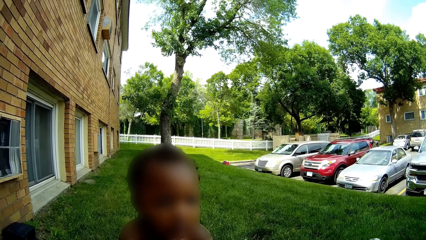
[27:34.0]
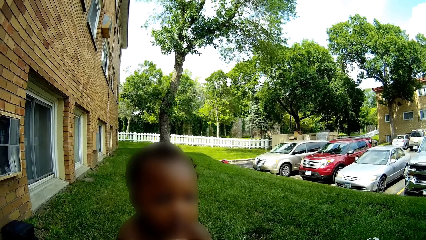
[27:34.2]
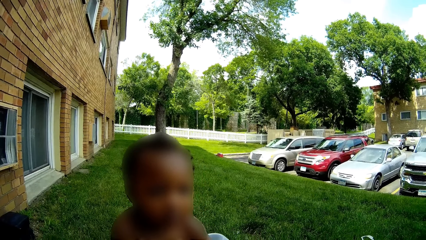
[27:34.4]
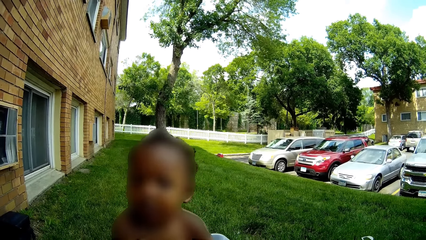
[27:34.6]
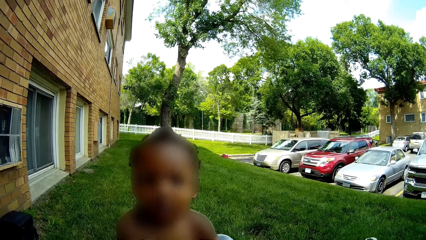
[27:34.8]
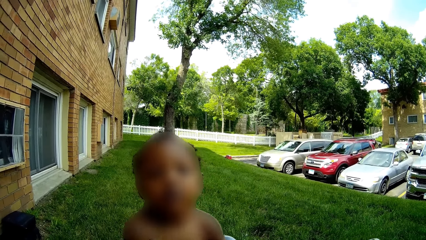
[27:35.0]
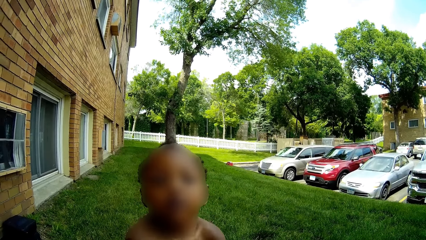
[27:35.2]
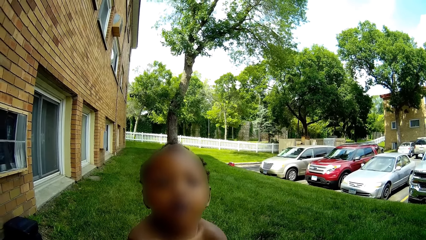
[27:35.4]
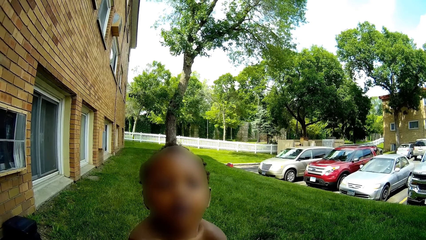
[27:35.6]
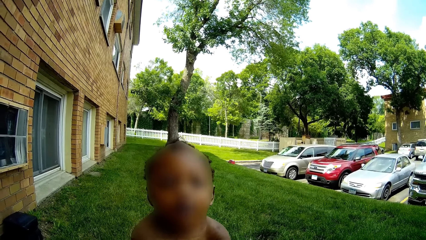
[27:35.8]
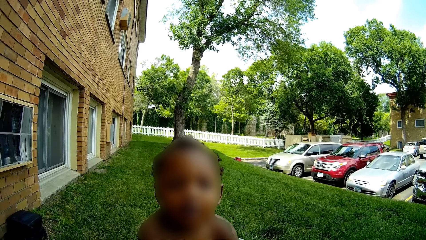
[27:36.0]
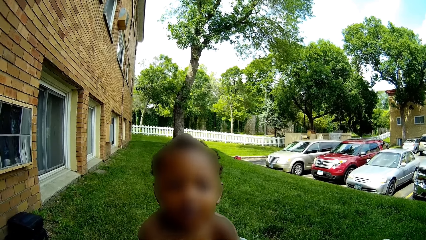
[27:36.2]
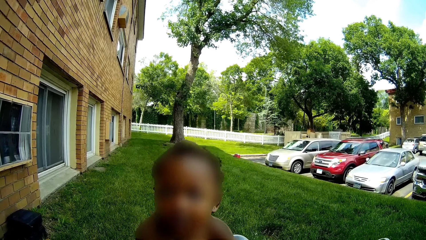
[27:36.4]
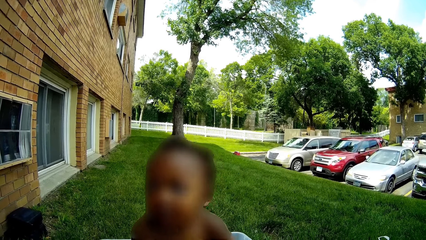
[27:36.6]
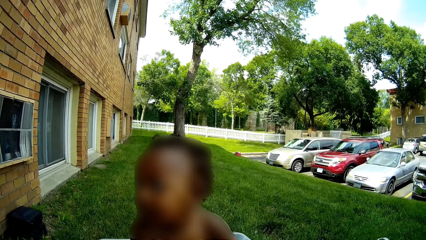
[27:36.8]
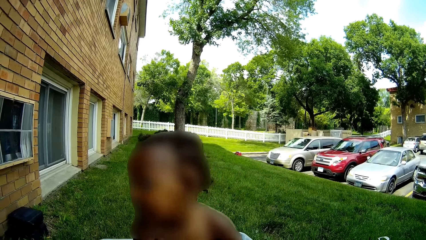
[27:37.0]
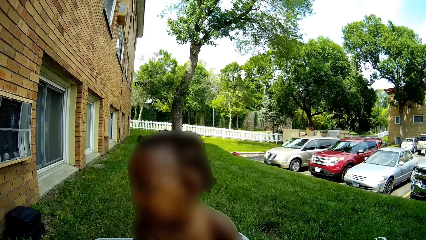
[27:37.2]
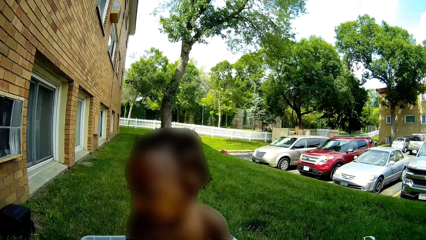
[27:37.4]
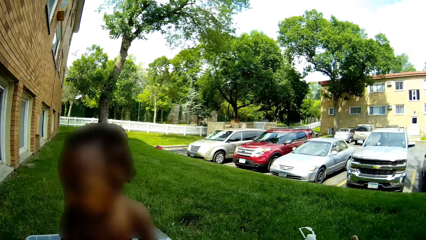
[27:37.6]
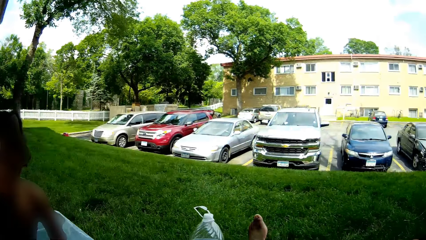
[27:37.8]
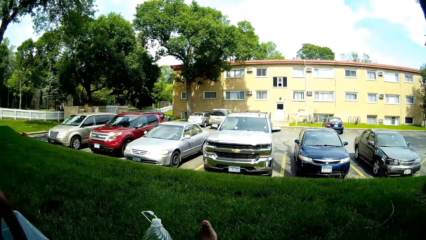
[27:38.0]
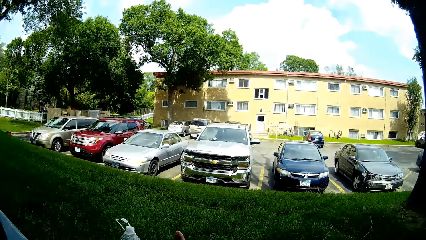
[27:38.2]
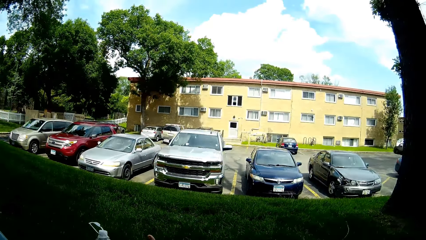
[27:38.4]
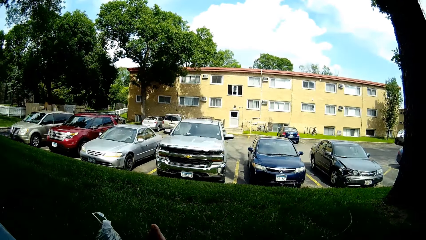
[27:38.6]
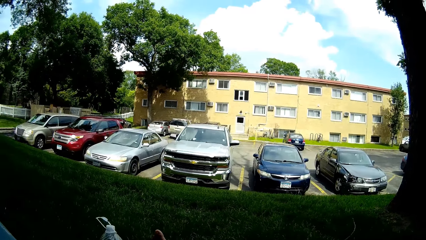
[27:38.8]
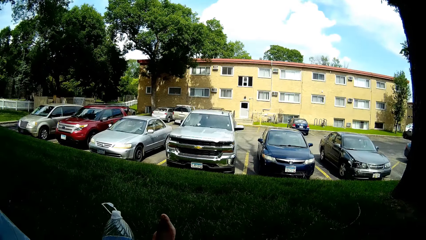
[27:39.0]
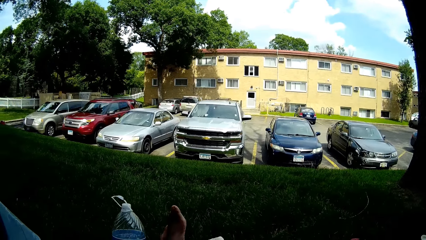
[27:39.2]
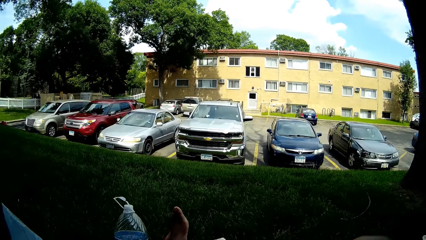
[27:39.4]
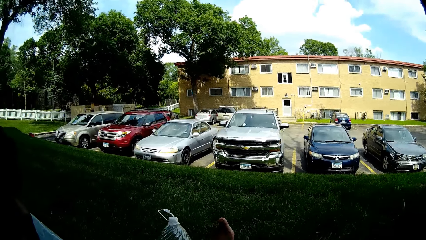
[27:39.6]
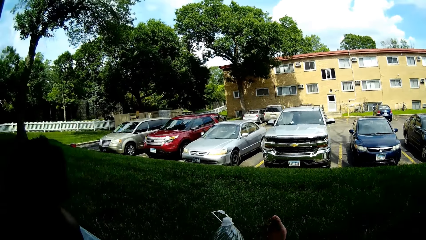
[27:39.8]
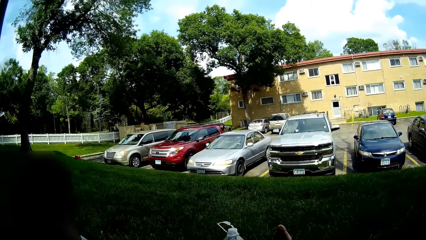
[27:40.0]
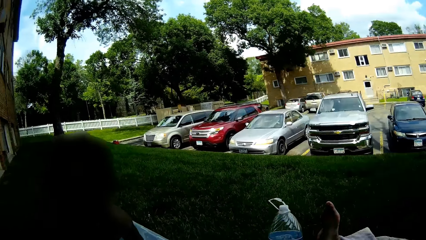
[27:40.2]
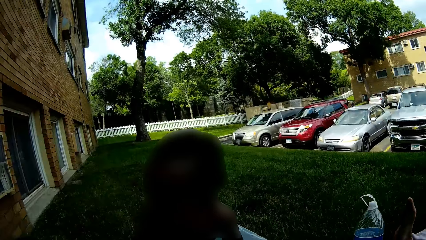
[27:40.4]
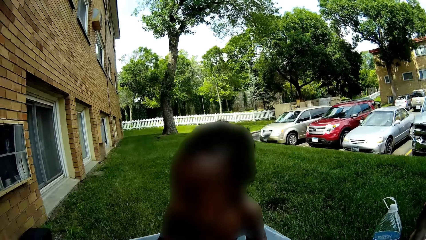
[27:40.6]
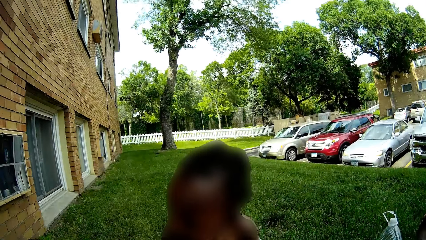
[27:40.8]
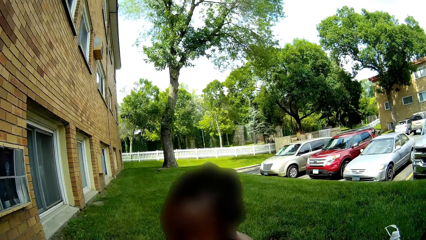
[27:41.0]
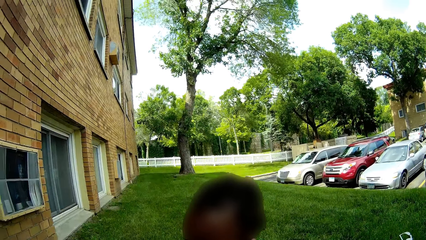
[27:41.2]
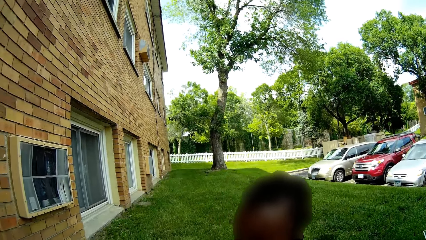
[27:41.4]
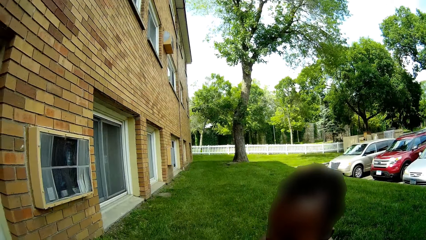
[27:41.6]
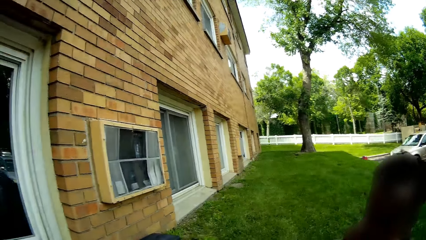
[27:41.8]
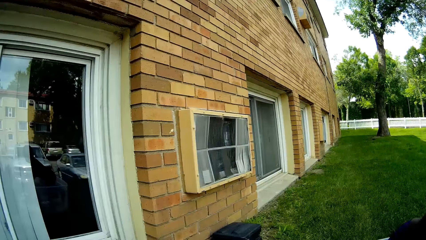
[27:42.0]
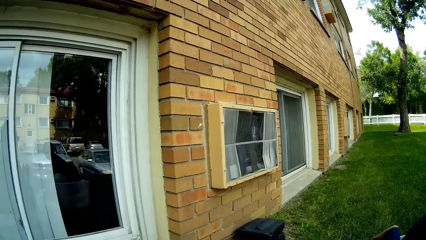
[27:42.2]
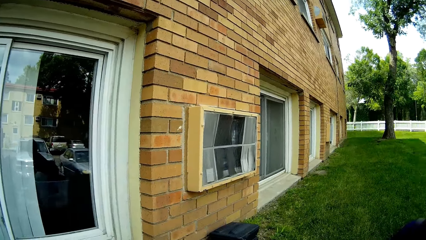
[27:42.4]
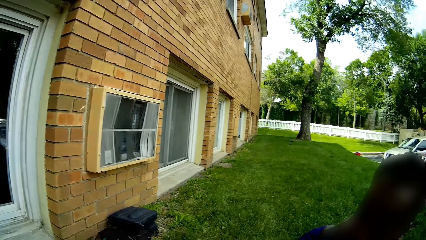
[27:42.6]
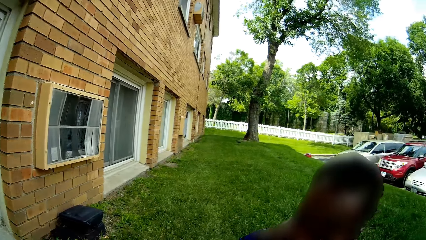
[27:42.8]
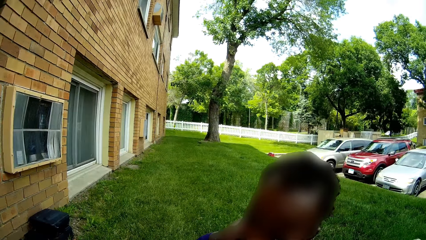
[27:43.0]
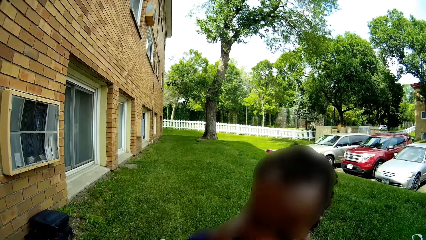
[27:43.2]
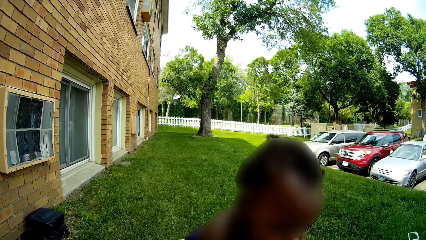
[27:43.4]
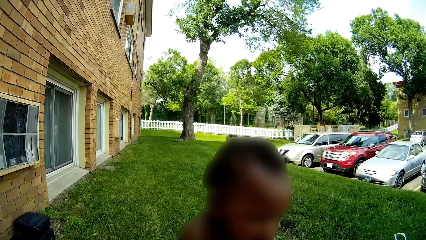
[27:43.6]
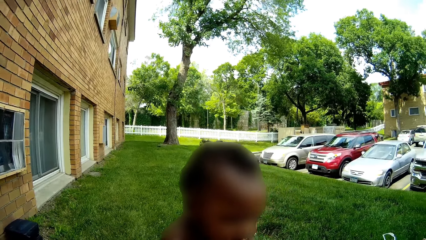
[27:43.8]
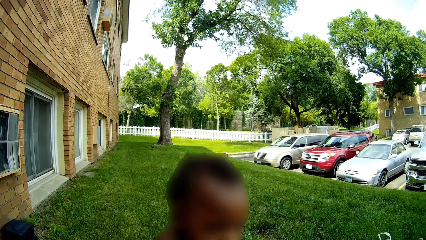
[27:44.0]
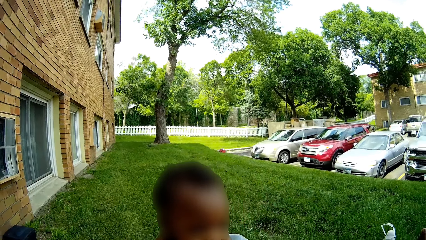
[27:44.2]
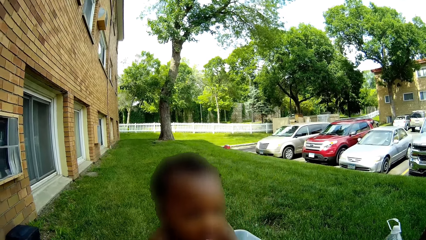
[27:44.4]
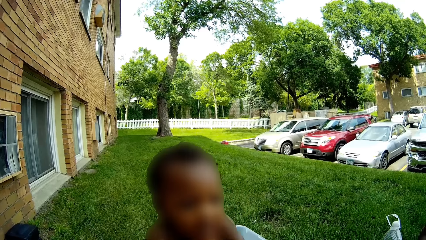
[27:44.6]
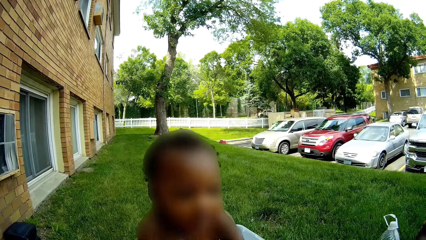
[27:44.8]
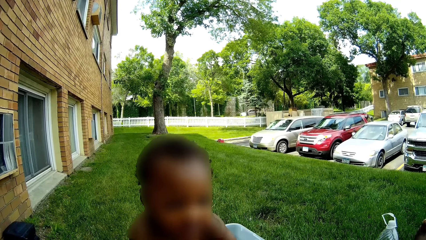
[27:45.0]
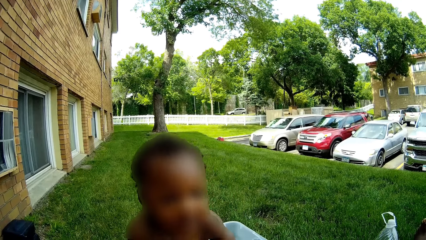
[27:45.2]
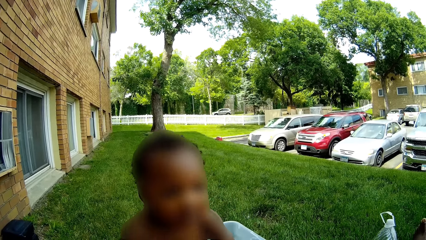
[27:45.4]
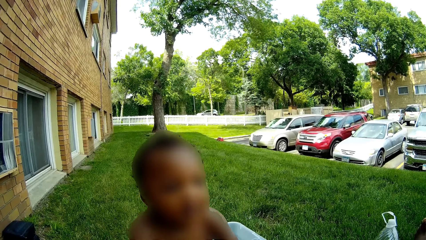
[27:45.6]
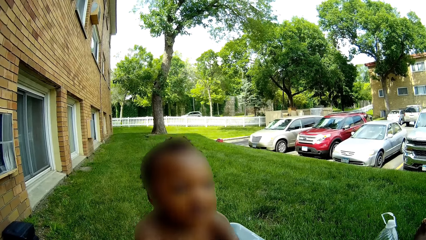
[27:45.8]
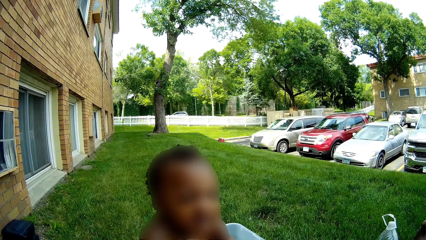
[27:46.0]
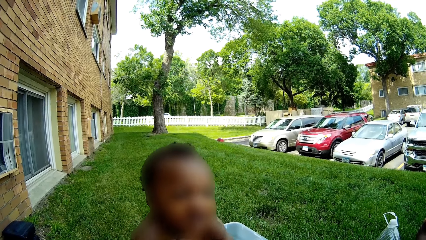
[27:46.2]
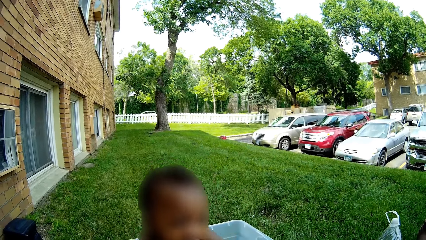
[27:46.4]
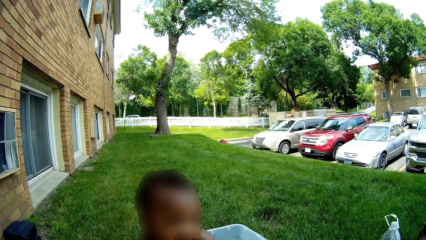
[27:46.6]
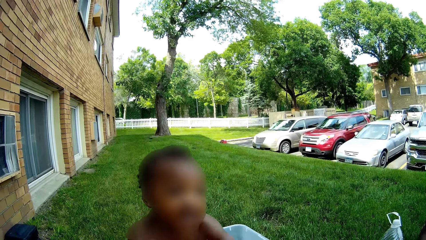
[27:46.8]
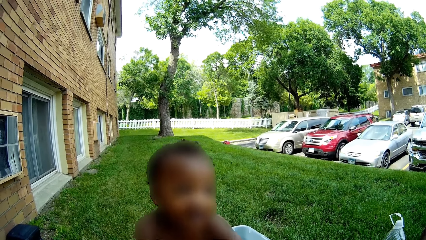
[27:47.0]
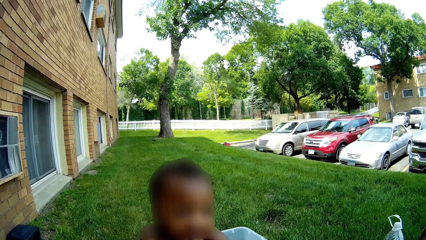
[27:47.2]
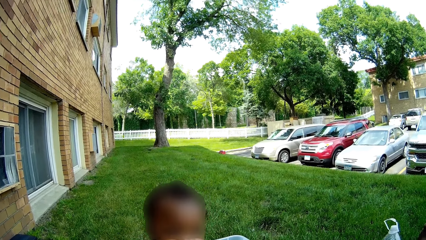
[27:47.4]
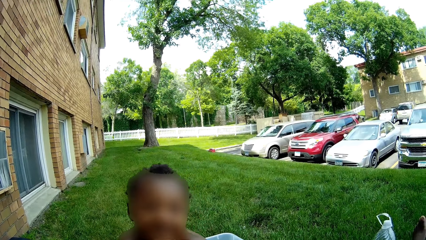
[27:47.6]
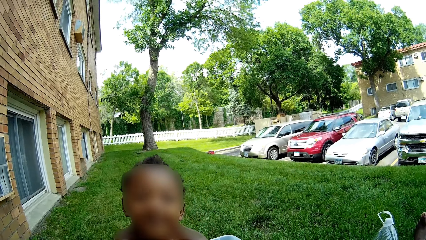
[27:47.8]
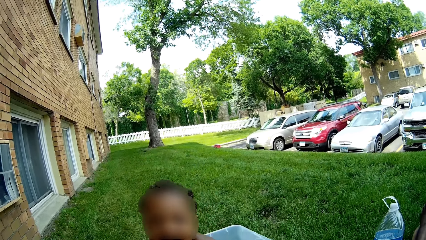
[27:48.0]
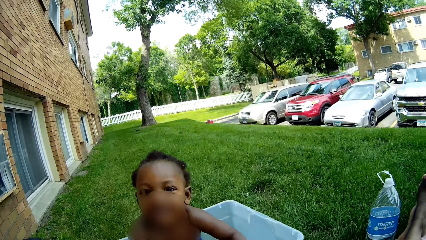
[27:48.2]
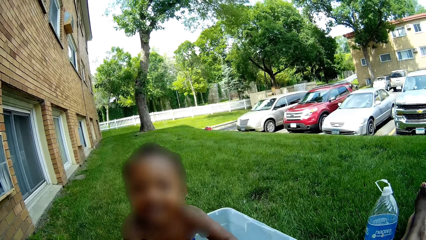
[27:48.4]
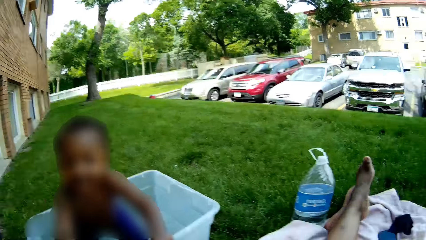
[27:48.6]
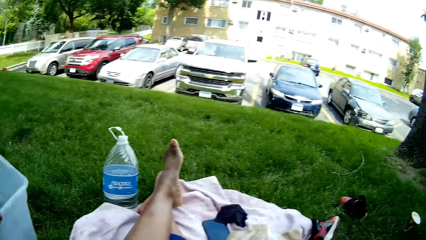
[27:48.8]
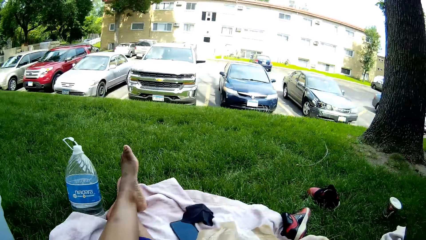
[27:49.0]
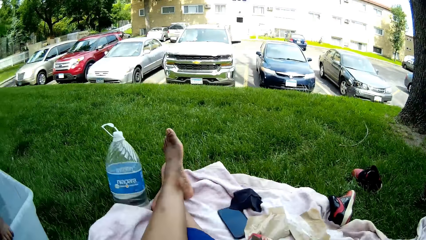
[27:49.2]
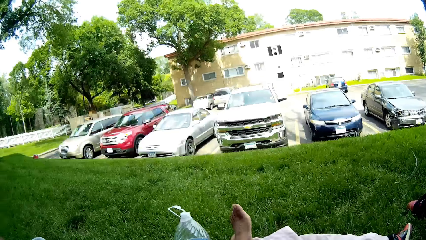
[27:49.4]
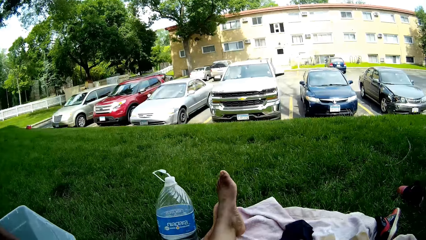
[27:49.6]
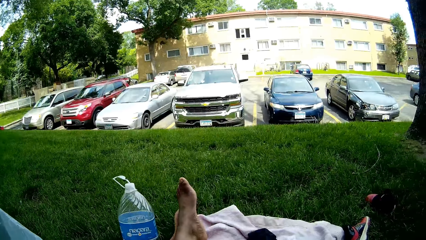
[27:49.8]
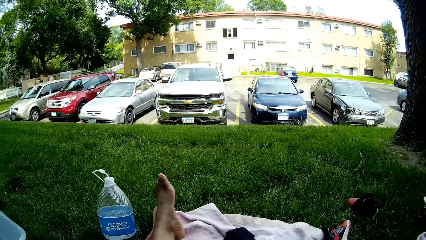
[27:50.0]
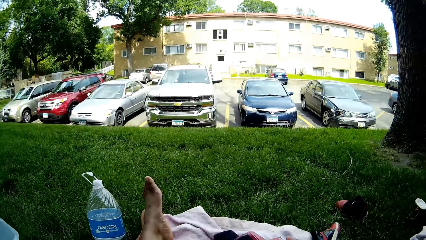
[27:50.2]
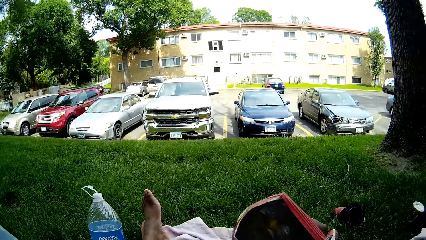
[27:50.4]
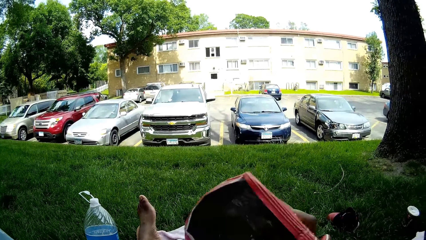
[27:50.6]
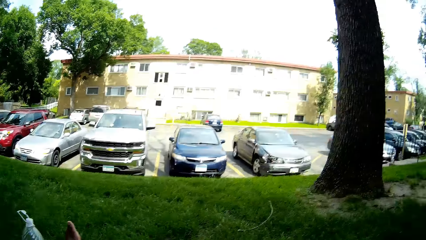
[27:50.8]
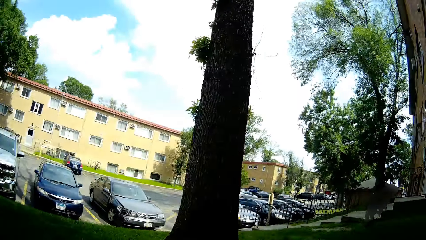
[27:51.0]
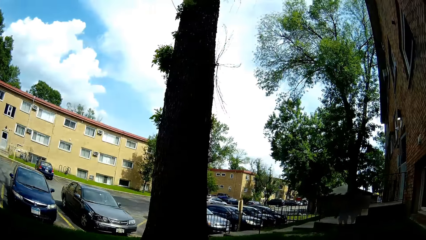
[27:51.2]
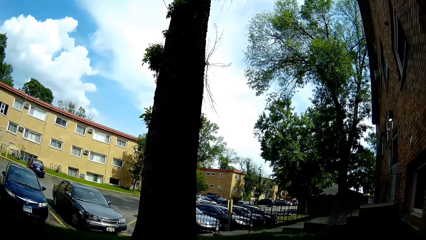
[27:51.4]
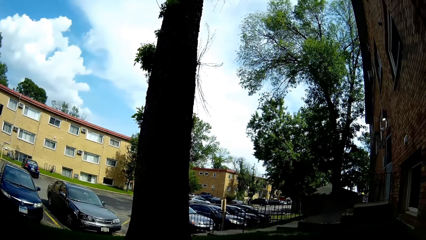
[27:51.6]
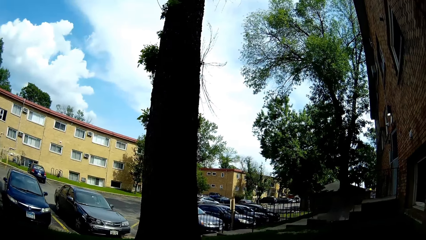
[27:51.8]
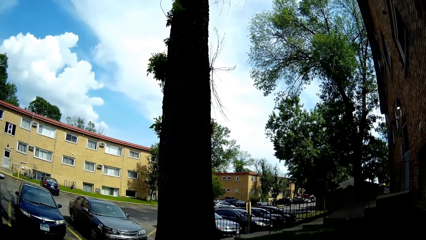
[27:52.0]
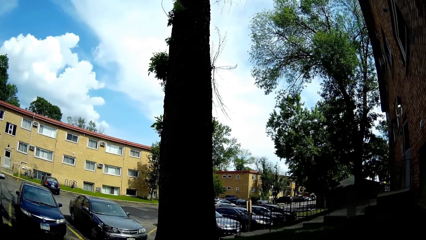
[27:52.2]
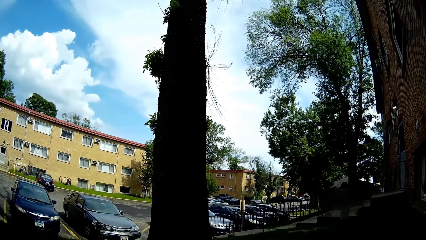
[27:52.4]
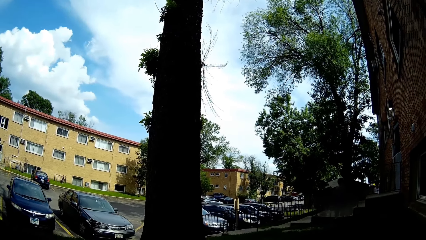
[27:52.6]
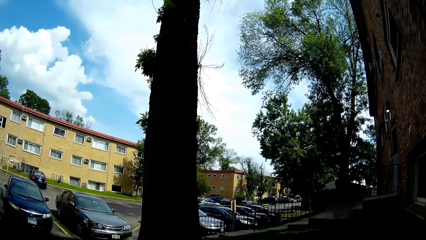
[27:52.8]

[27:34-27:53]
The camera wearer talks to the baby. They move around the field. The baby plays in the water. The camera wearer moves around the field. The baby plays in the water. The camera wearer moves around the field. They lift up the paper. They move around the field.
